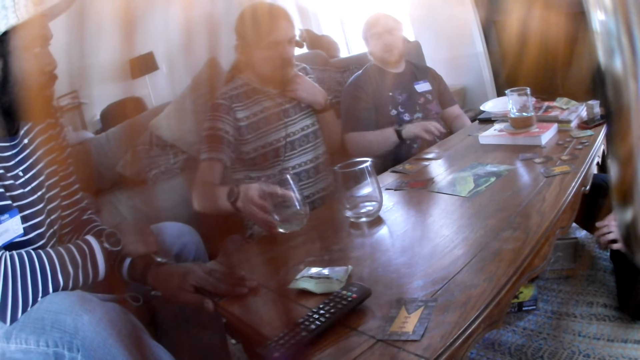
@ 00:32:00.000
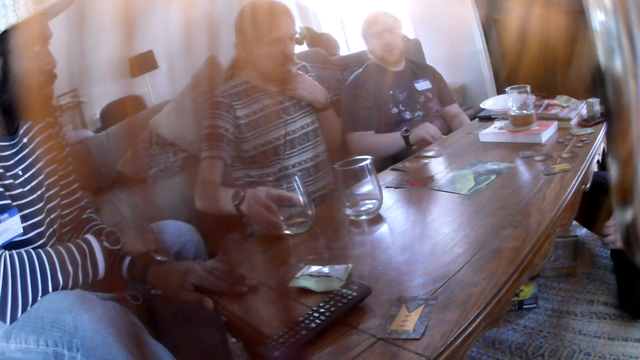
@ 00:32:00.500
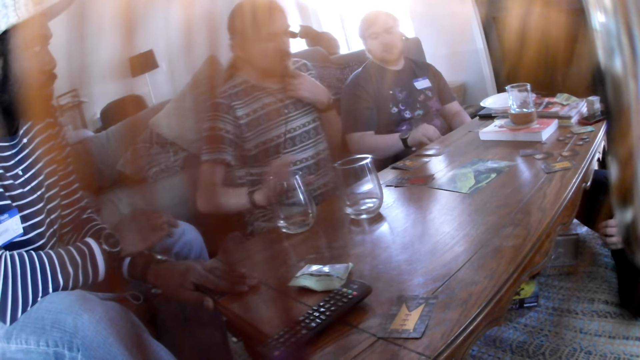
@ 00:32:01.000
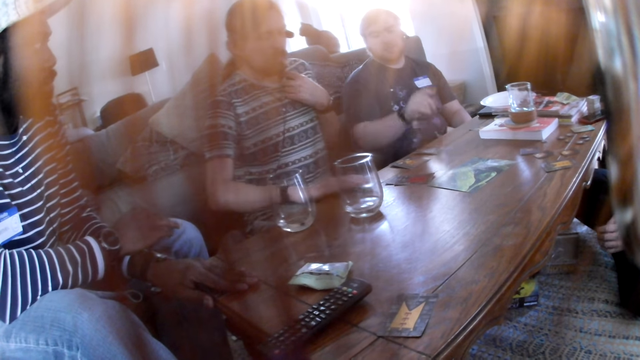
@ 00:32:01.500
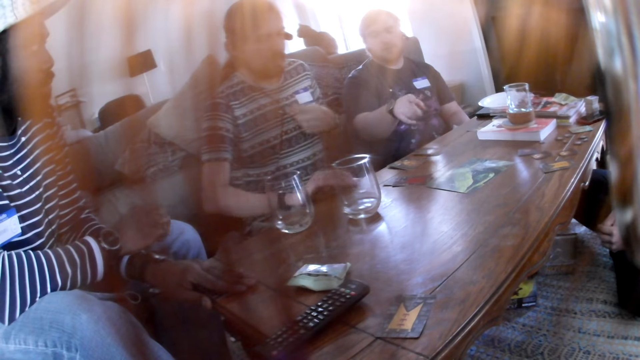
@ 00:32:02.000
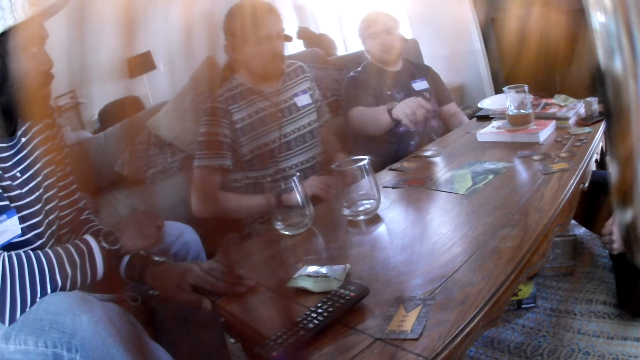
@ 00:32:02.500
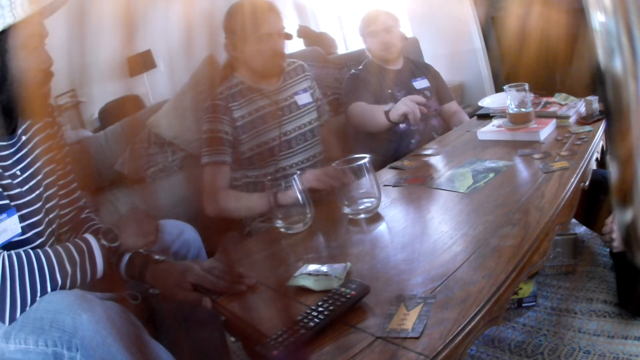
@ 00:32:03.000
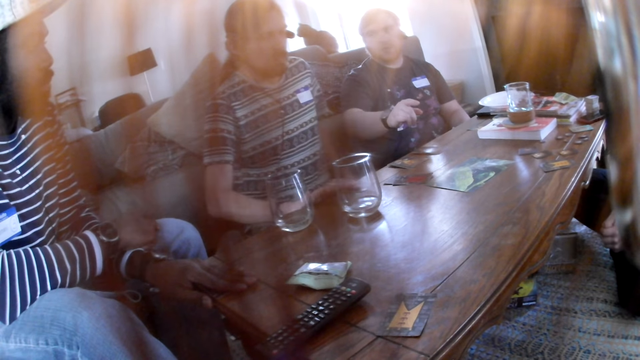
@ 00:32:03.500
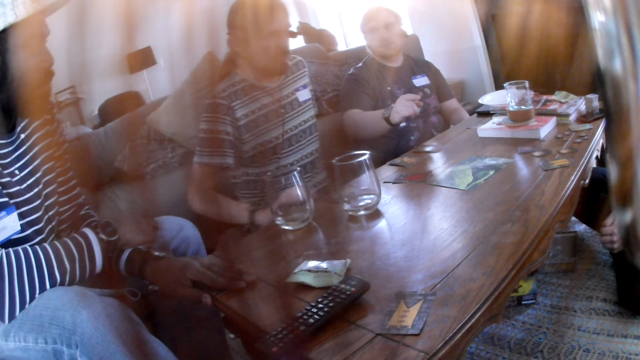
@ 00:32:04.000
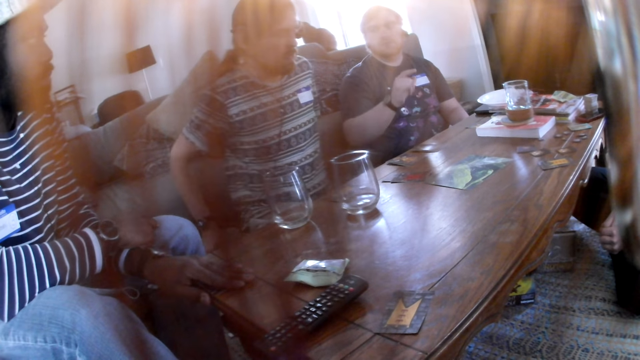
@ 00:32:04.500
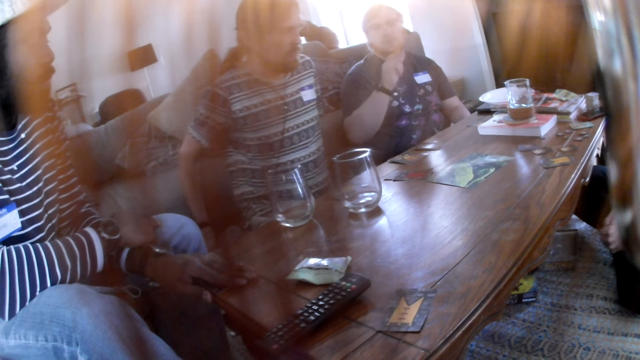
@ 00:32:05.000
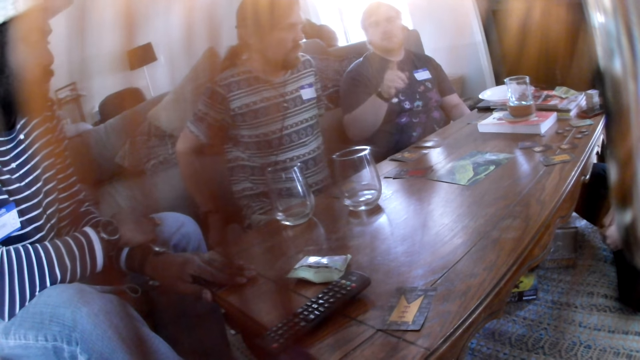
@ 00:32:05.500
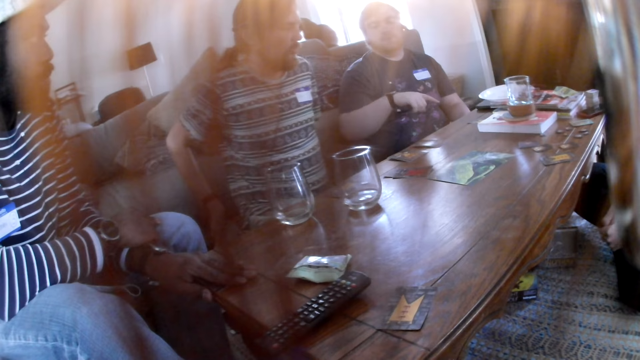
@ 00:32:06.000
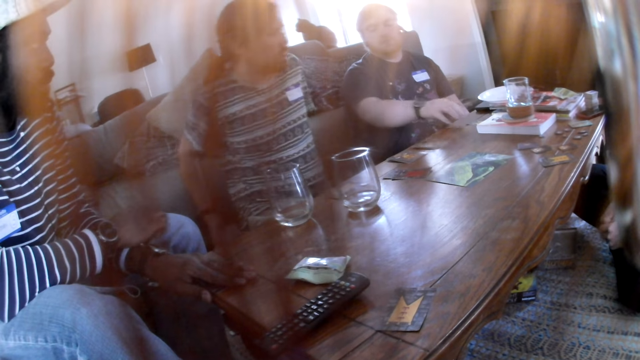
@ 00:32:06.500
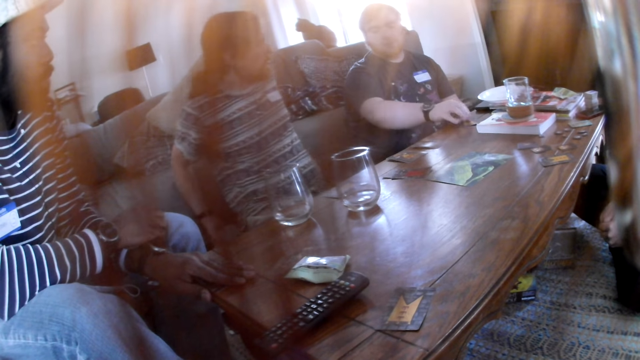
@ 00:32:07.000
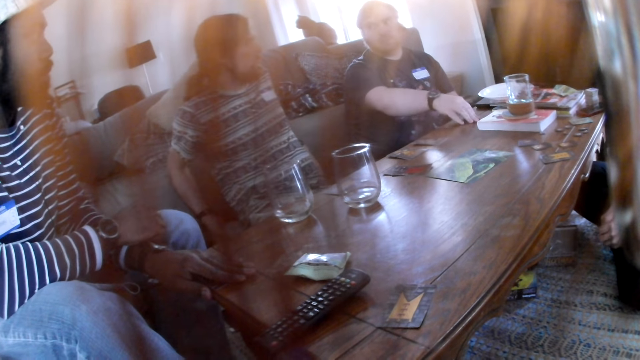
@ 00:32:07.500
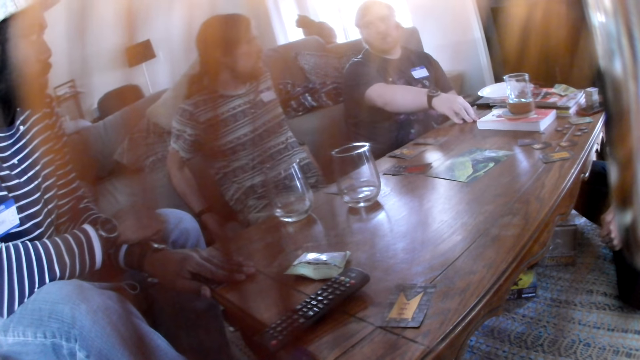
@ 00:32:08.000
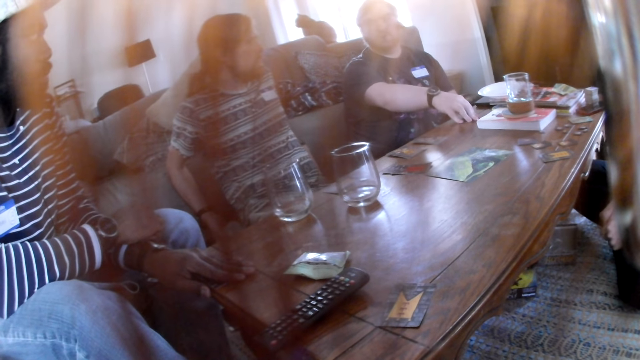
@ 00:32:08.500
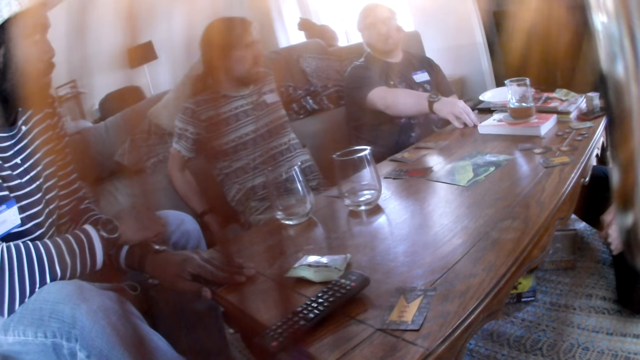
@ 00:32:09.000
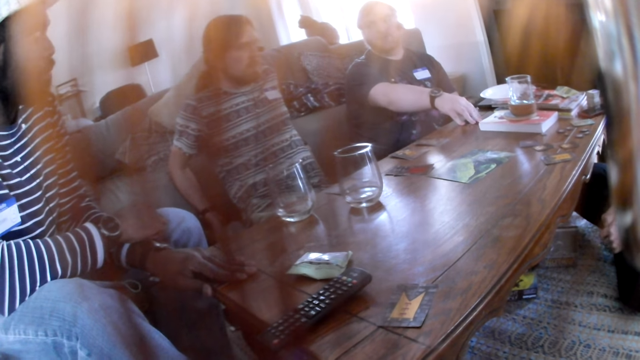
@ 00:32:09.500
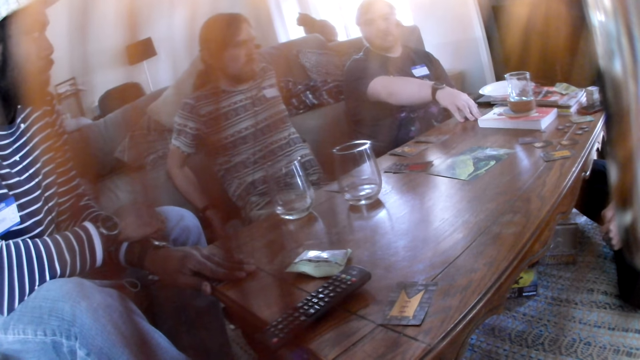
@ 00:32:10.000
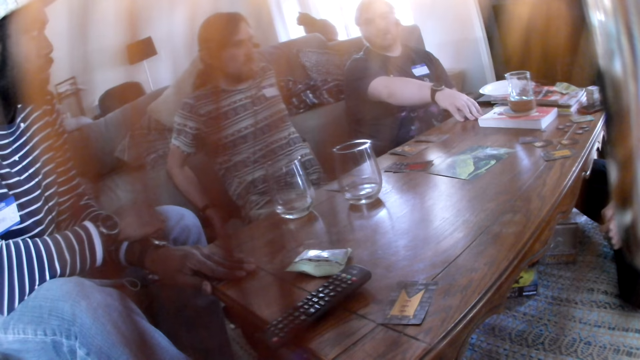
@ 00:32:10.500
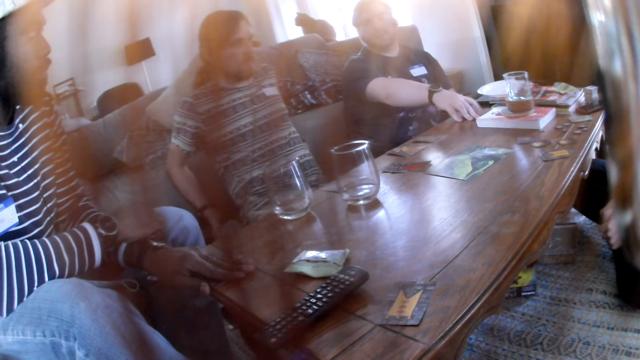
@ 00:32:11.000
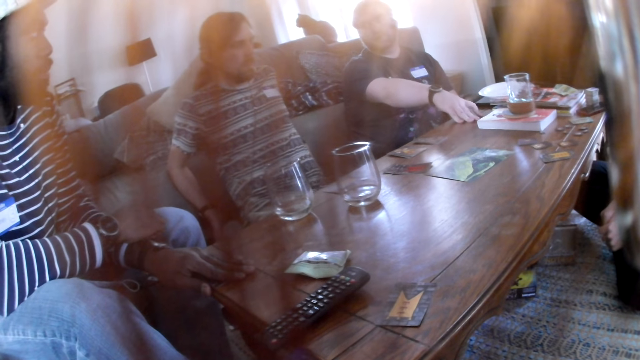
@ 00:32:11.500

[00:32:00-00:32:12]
The man drops the cup of water on the table with his right hand. He picks a card from the table with his right hand. He drops the card on the table with his right hand.

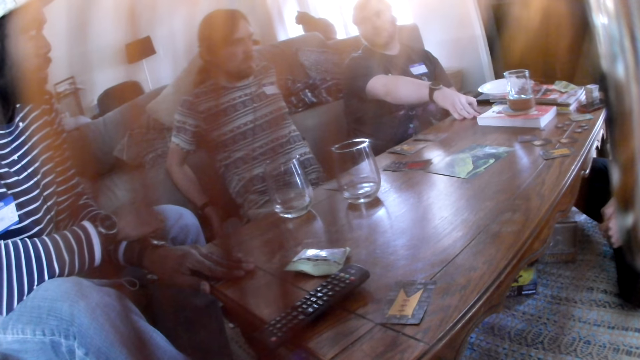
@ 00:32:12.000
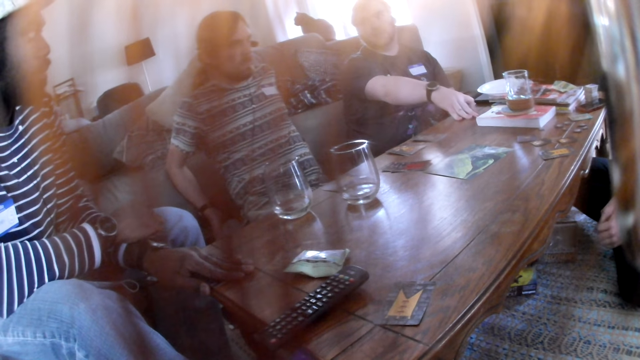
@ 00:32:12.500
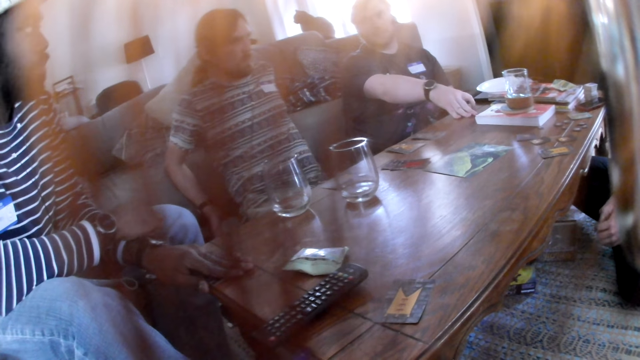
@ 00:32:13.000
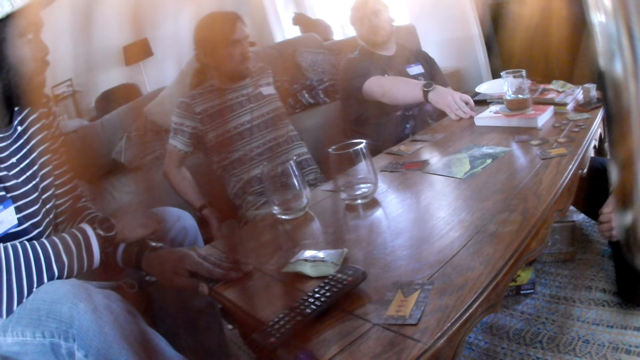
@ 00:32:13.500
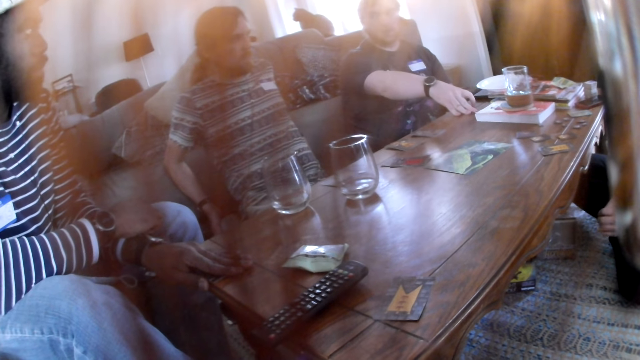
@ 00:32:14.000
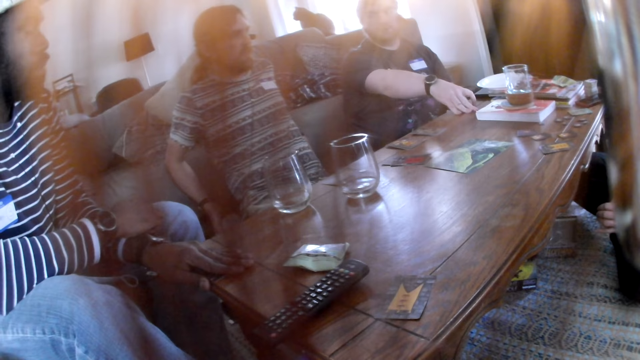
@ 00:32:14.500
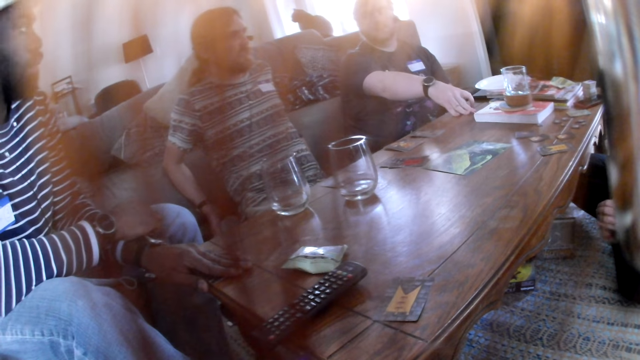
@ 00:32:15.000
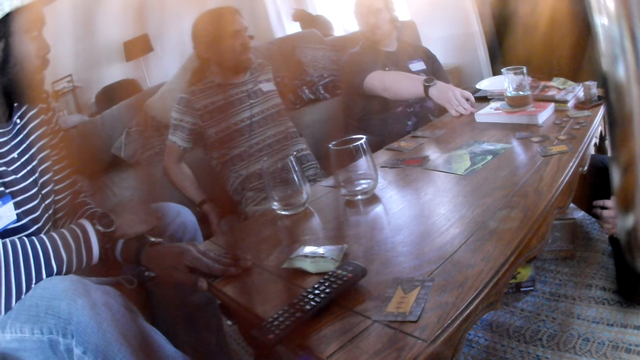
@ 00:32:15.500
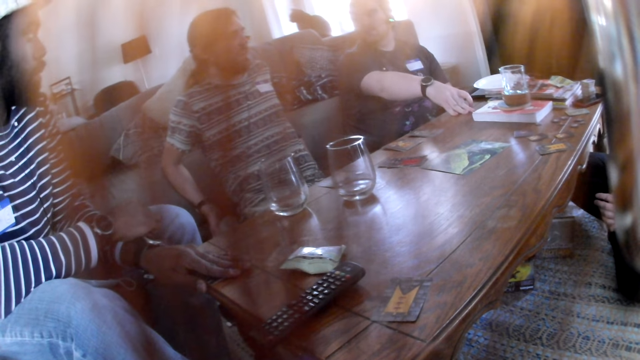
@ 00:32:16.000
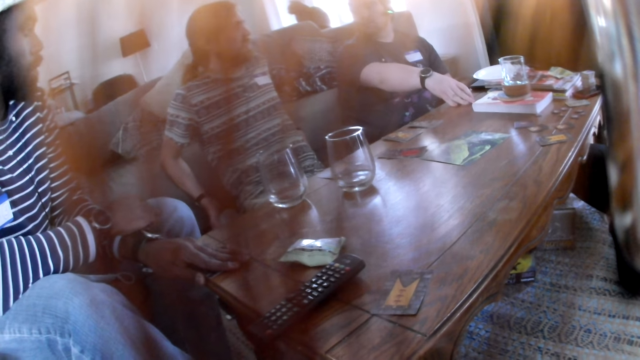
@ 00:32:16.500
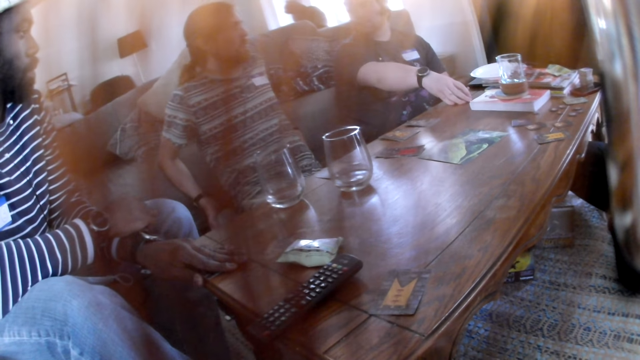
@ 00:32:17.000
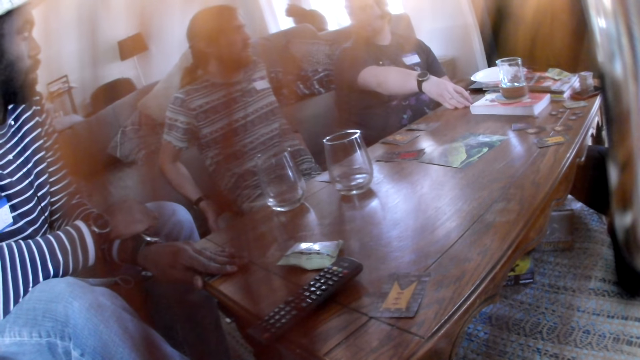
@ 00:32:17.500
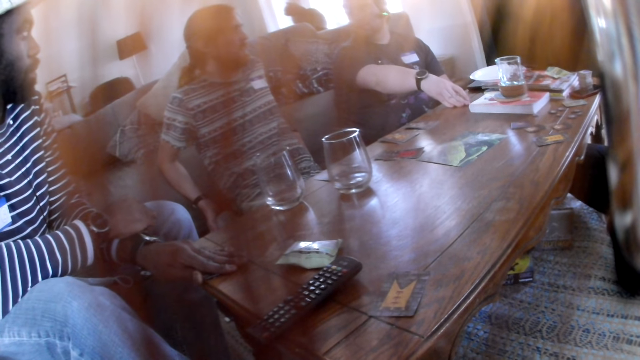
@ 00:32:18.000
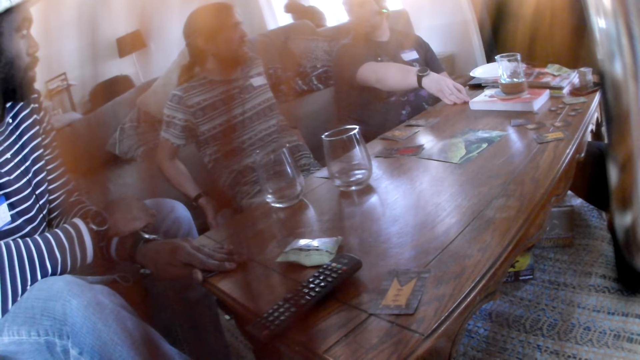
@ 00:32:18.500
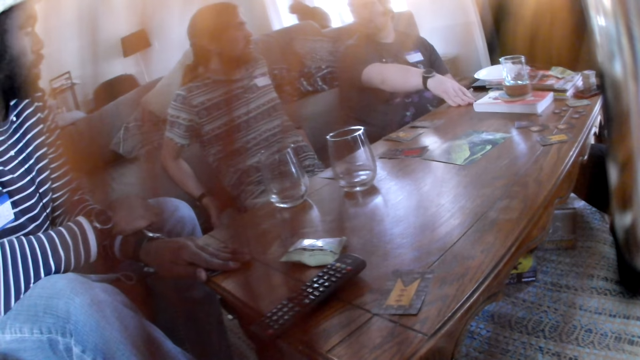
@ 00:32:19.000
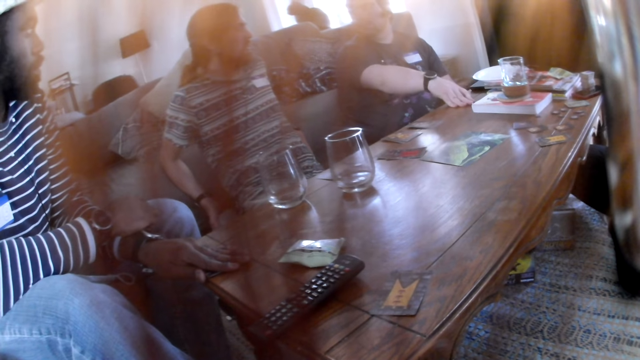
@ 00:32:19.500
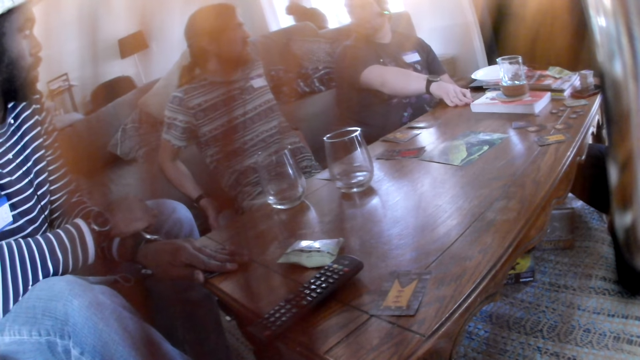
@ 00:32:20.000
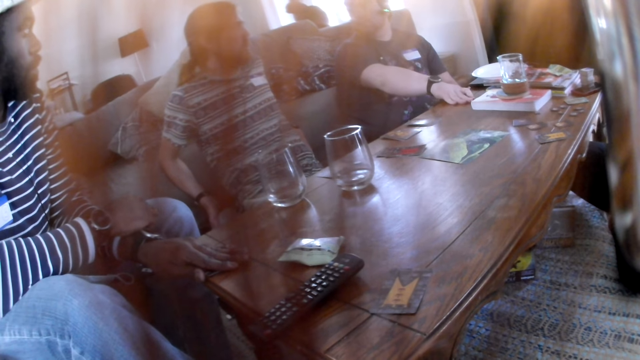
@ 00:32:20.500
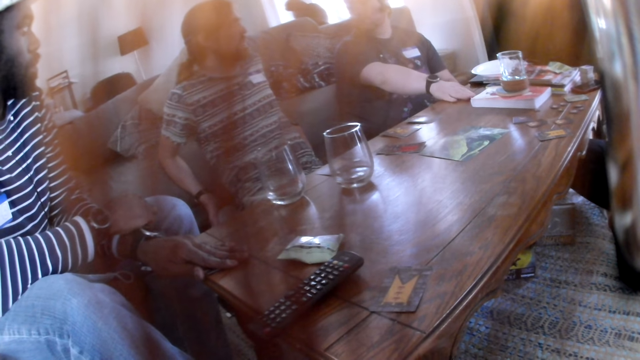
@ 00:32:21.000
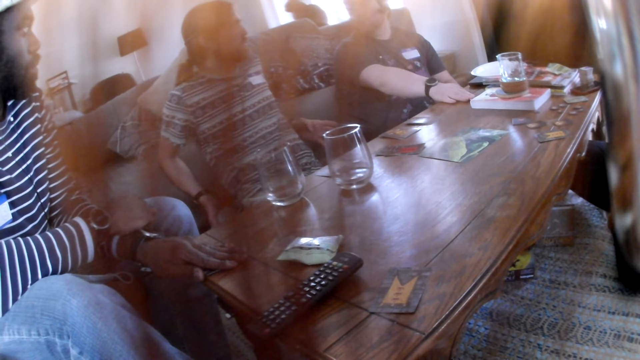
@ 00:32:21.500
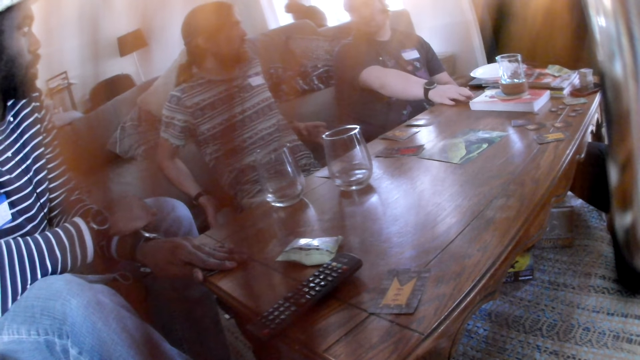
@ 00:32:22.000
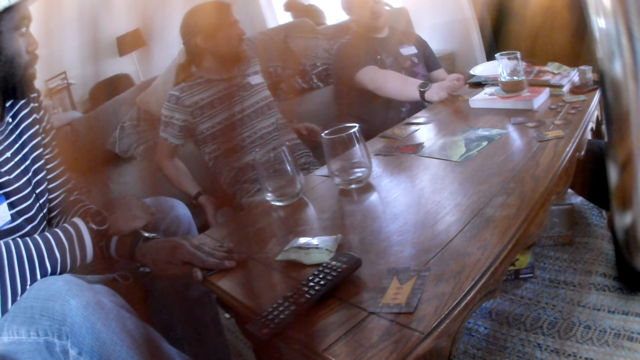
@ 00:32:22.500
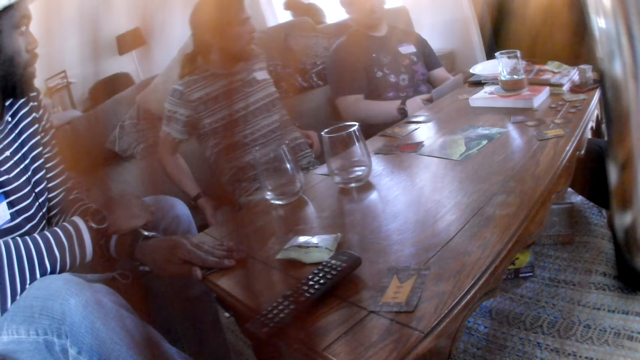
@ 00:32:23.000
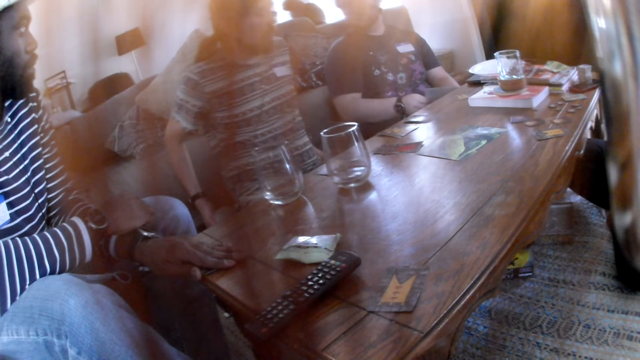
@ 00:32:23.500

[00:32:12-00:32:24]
The man interacts with another man. The other man interacts with the group of people.
